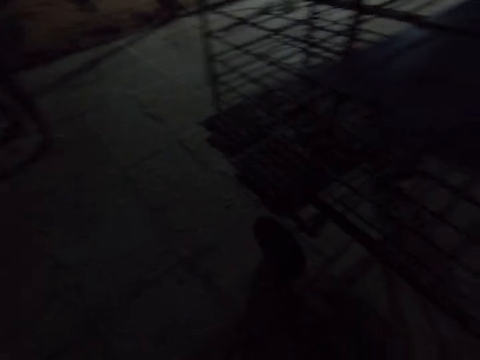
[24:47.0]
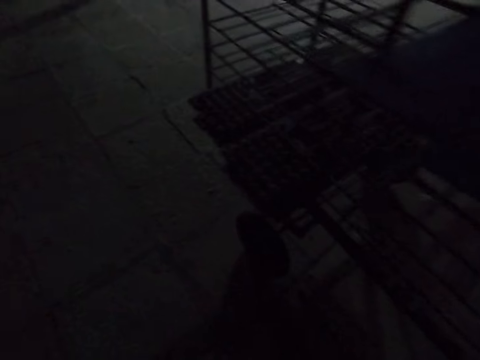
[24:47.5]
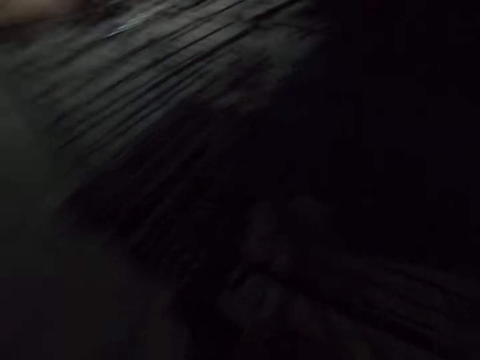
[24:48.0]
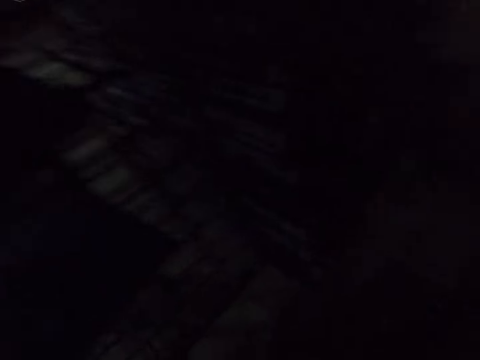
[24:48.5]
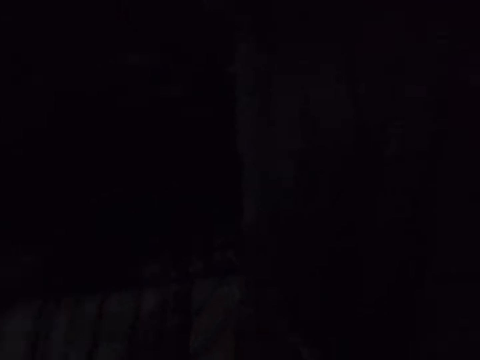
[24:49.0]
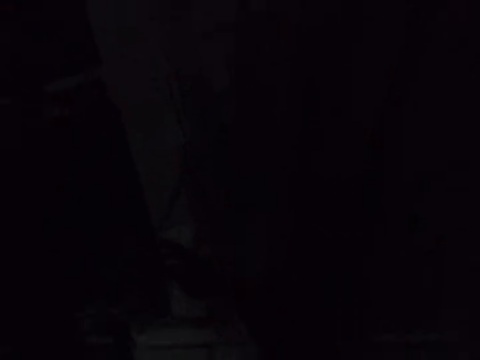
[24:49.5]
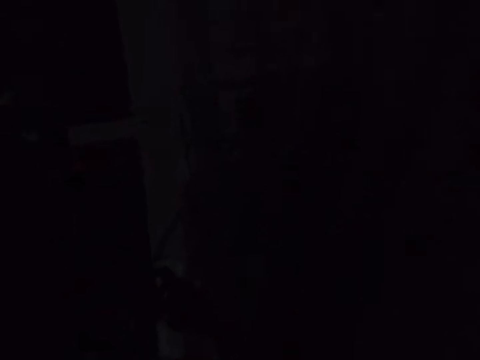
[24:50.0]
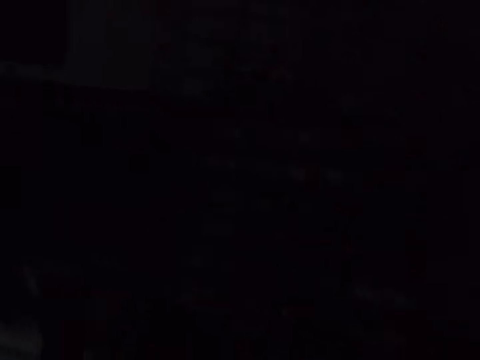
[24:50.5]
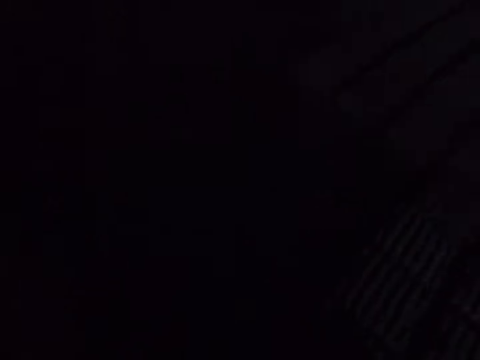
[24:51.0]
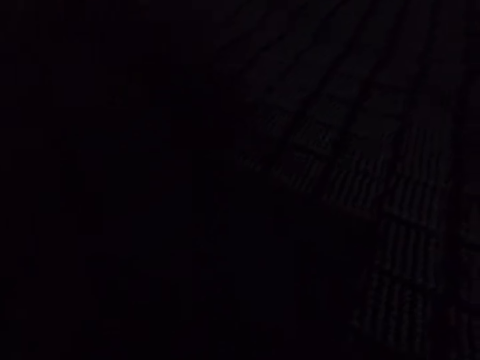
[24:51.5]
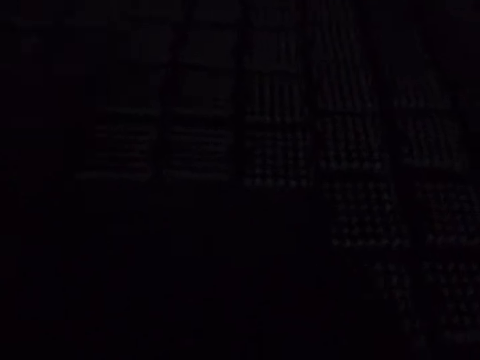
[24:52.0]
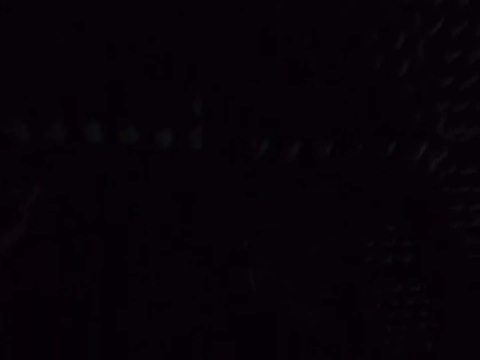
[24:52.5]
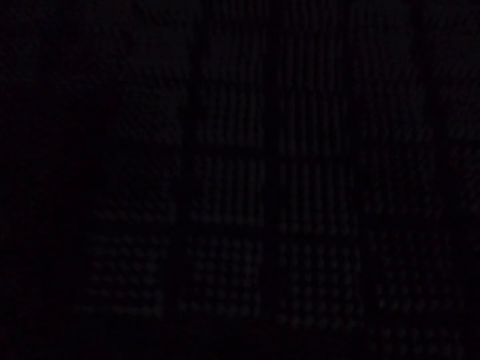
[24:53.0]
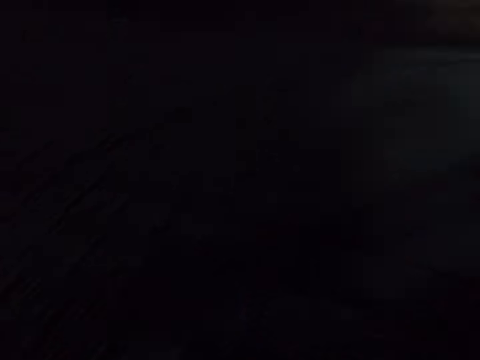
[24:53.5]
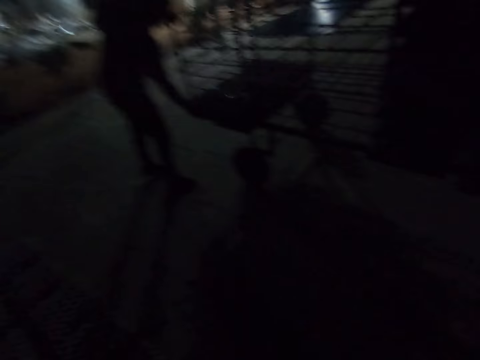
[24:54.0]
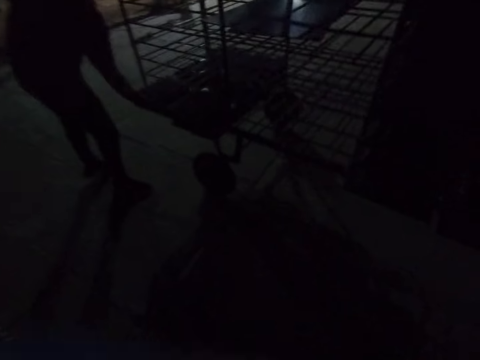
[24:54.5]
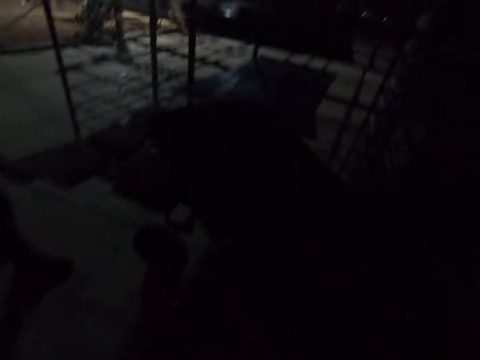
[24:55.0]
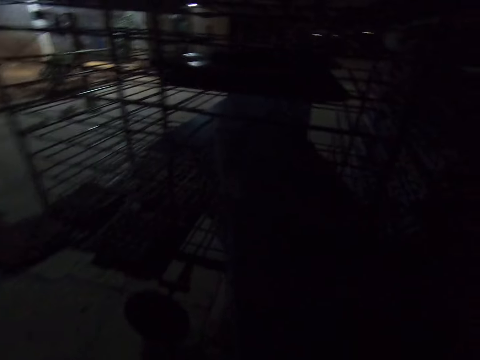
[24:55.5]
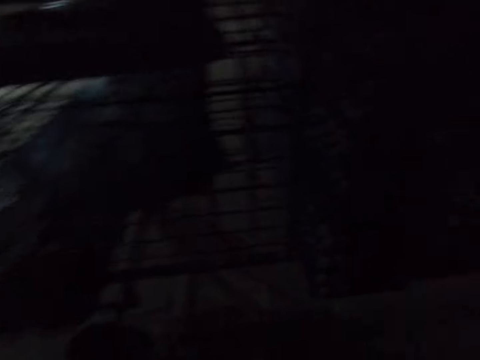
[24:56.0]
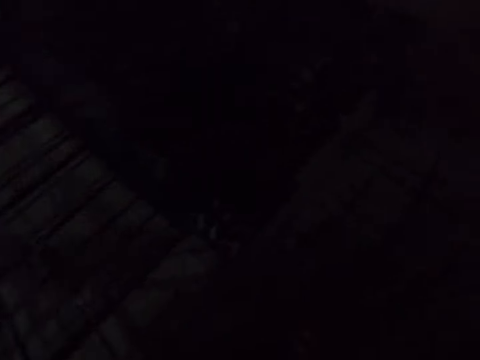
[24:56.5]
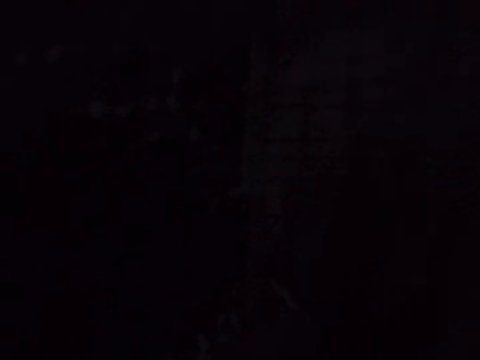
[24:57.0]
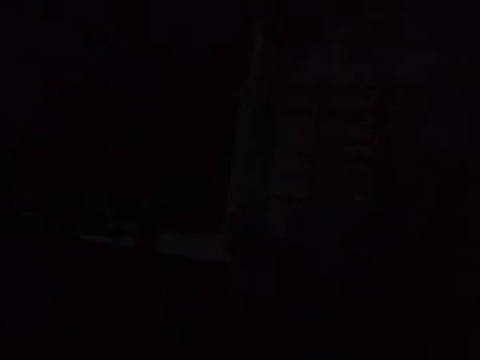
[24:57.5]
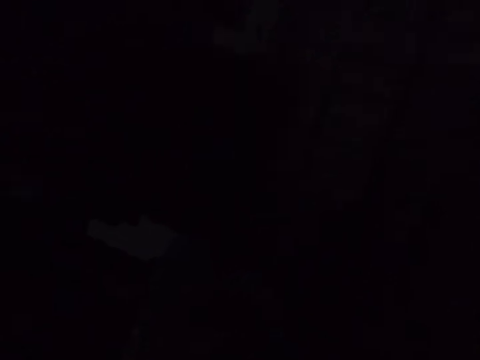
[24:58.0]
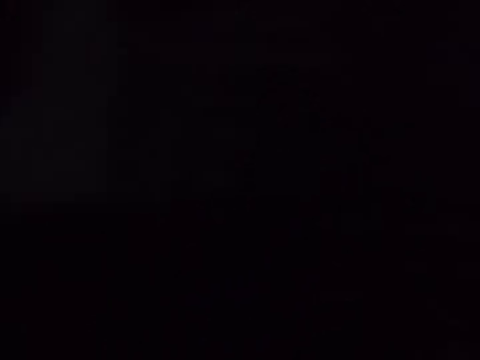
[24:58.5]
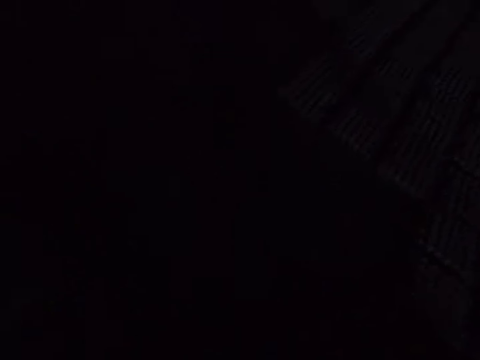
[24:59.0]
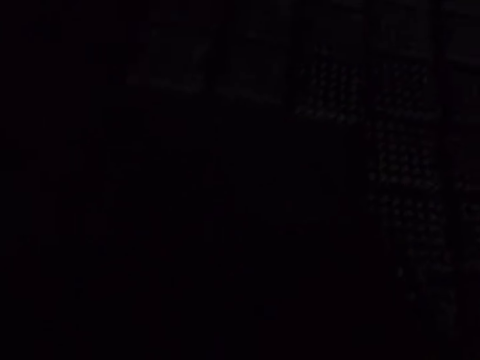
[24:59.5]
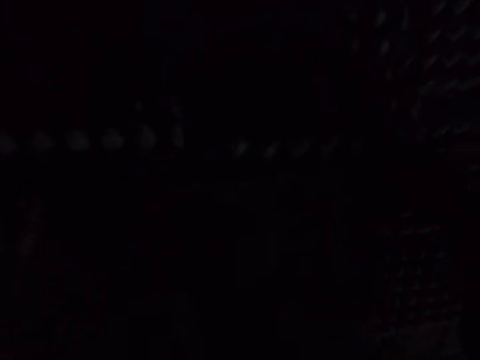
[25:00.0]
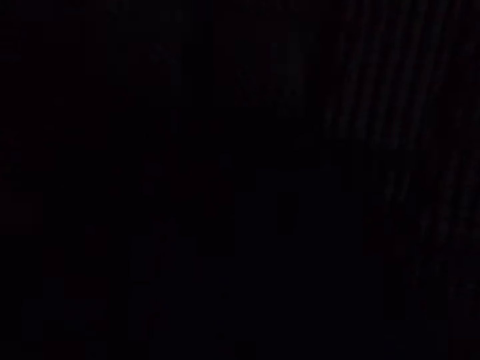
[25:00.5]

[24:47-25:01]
The camera wearer picks up the board on the transportation trolley. A man picks up egg trays. The camera wearer walks around. They drop the board. The man walks around.

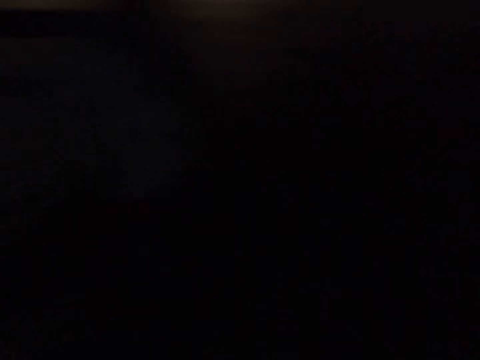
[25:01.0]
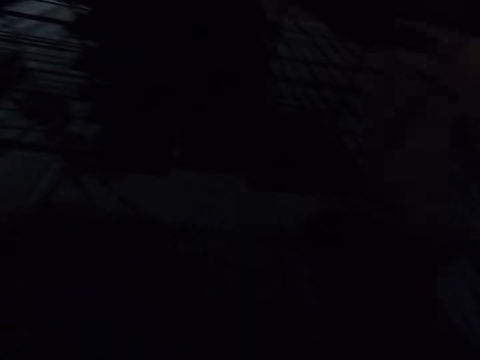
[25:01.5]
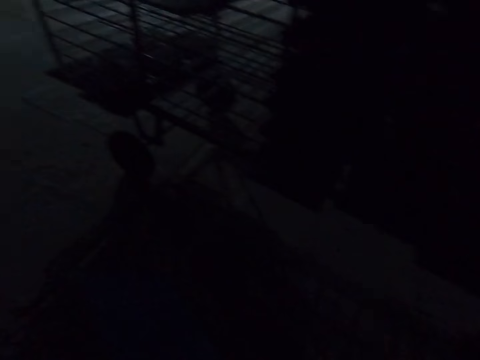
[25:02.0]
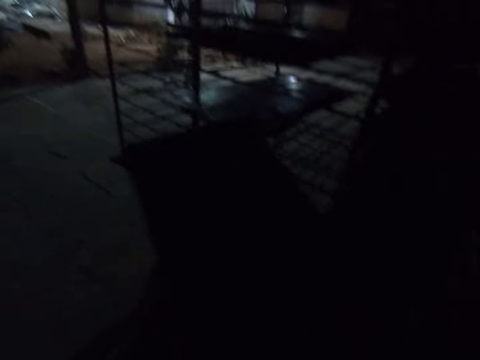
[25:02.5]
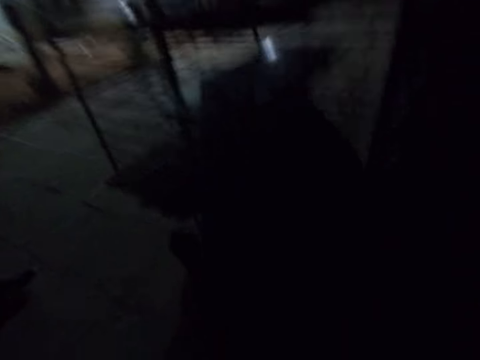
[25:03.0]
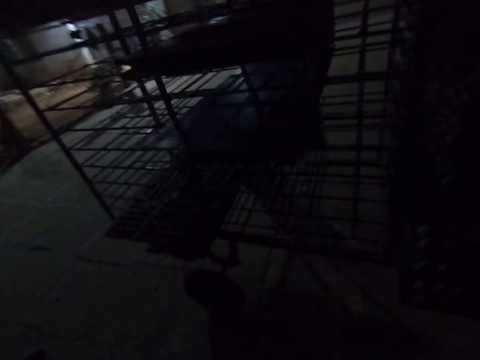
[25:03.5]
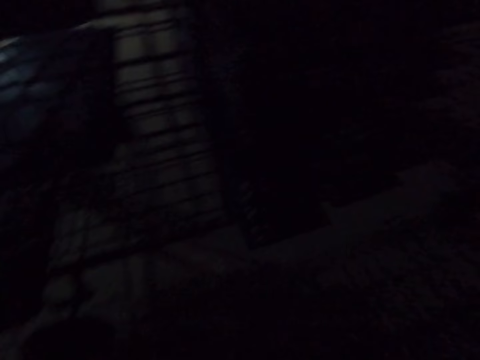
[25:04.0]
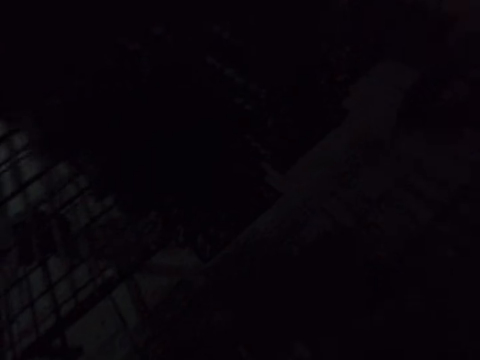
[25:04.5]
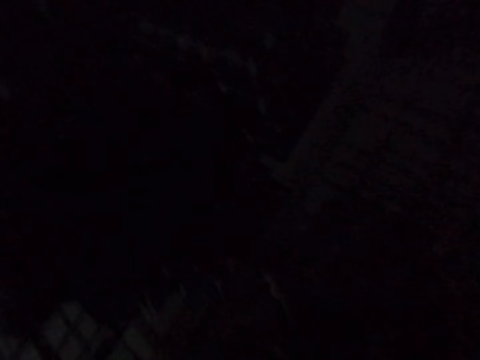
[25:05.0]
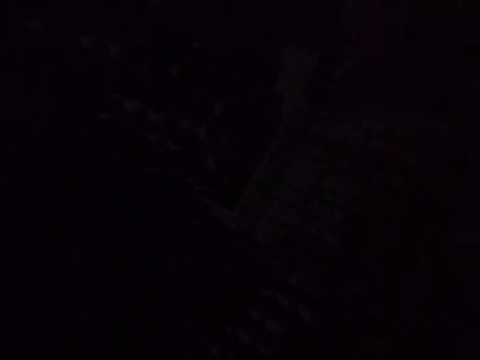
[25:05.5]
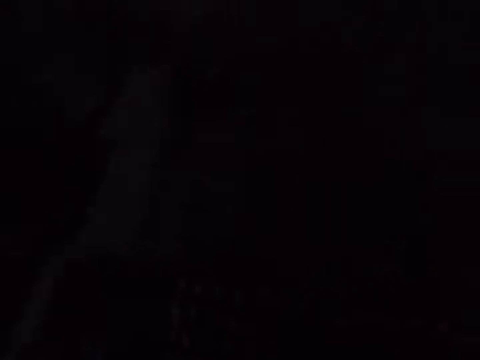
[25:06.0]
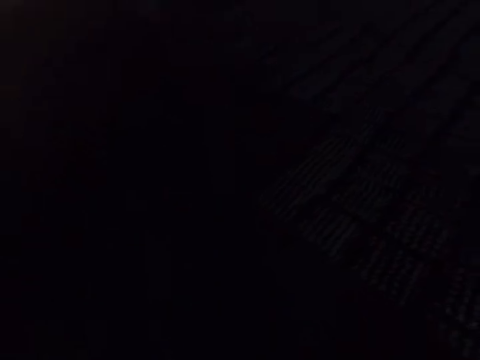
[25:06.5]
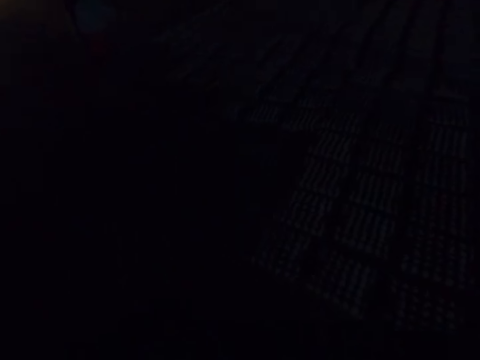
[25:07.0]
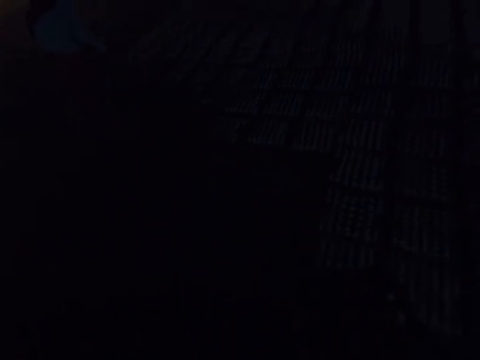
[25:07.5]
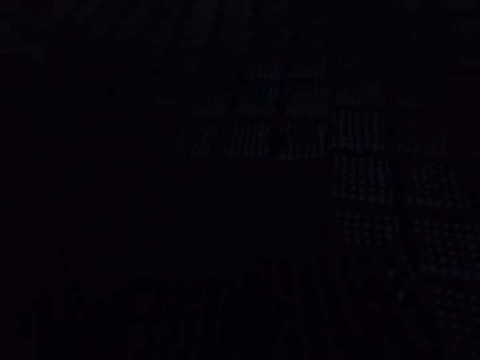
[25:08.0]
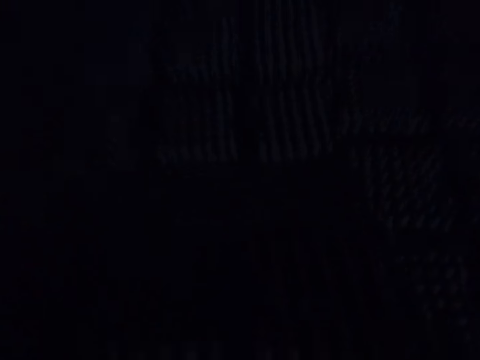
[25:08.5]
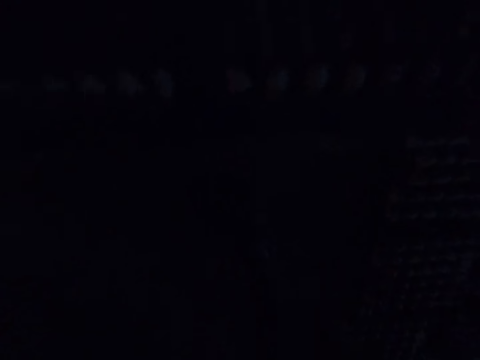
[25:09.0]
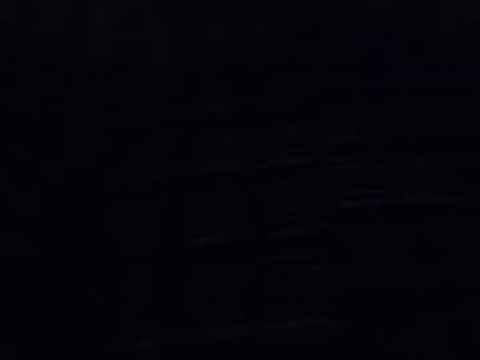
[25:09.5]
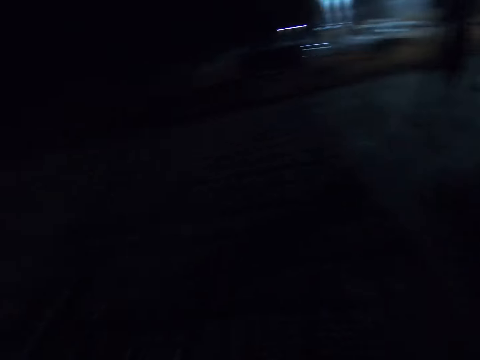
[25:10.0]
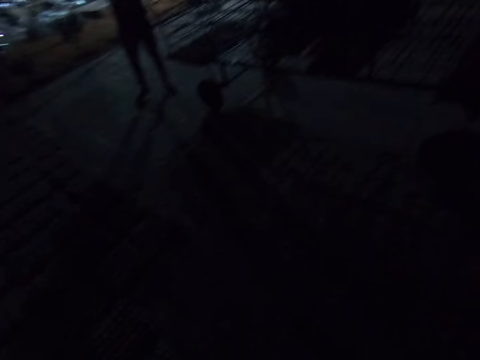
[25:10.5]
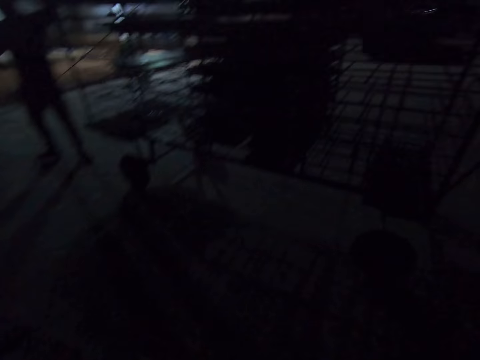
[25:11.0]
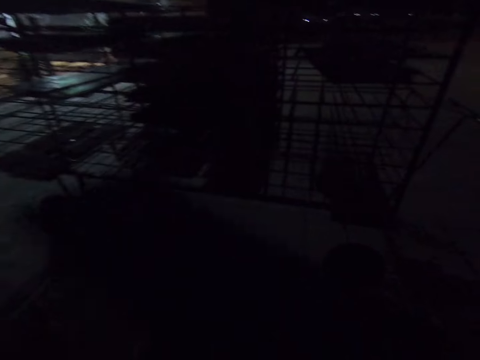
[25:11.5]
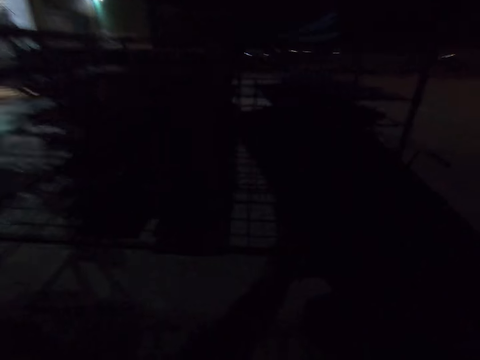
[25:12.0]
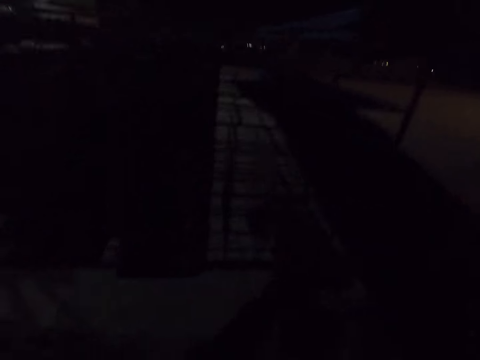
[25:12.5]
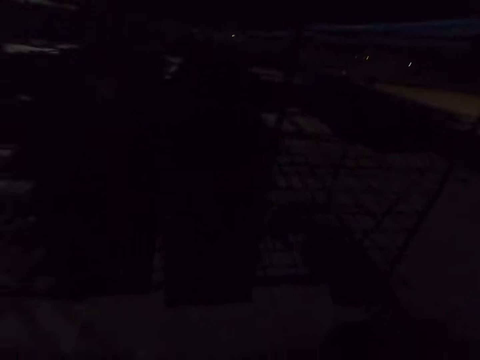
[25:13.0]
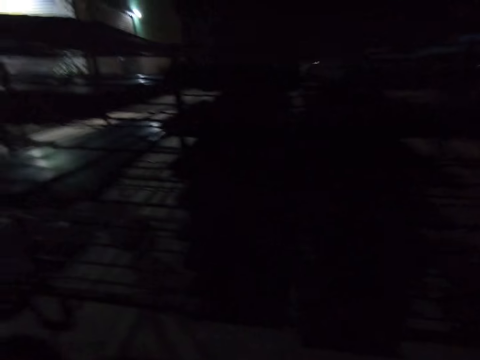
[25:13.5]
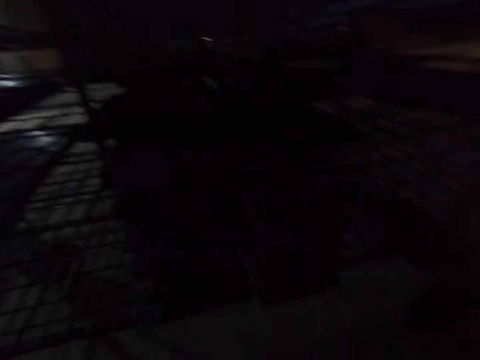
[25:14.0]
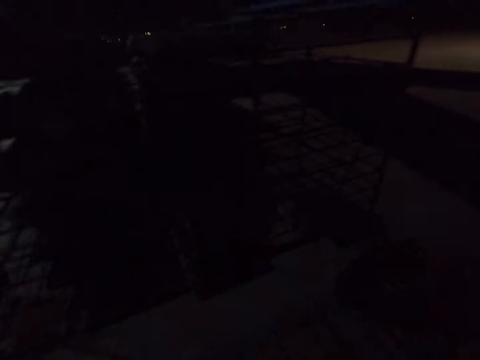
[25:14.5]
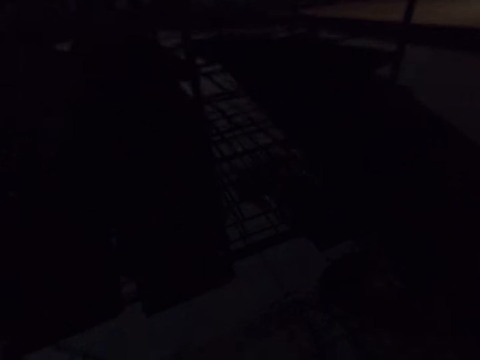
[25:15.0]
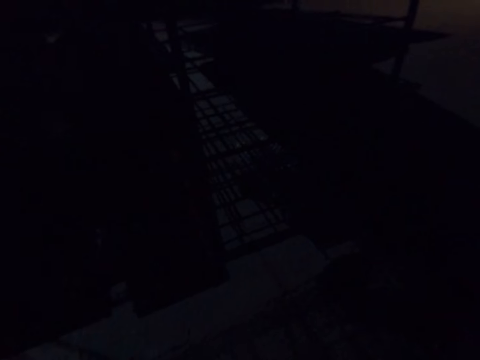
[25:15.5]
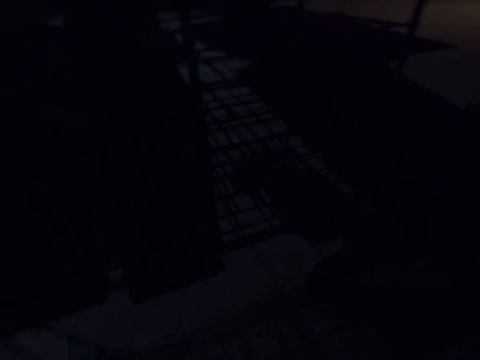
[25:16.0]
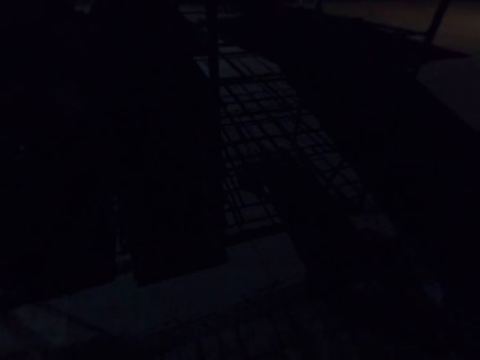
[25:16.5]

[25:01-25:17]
The camera wearer drops a board. They walk around. They walk around again. A man walks around. The camera wearer drops the board. They pick up egg trays.
